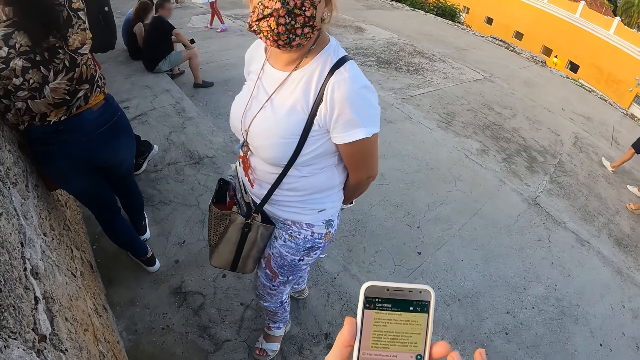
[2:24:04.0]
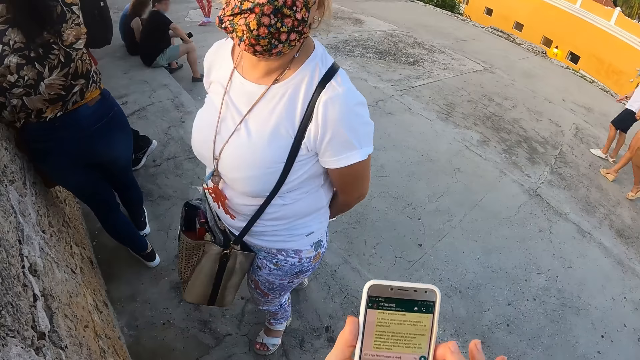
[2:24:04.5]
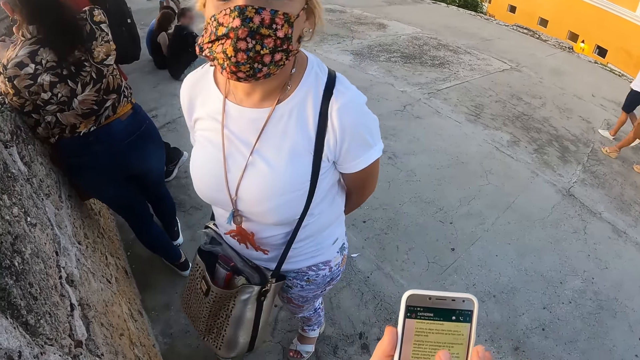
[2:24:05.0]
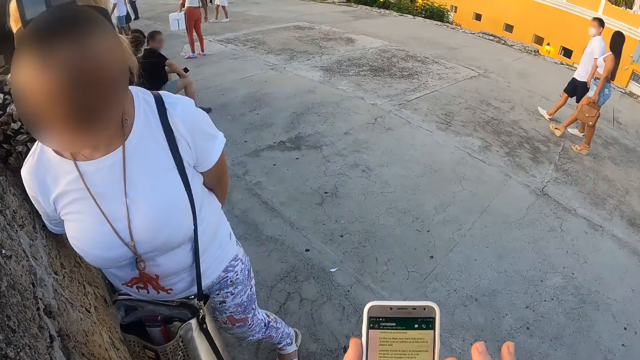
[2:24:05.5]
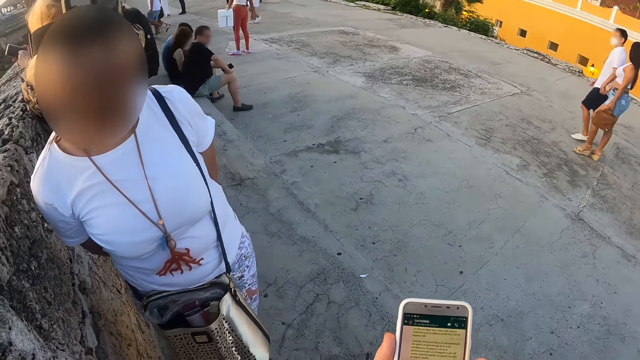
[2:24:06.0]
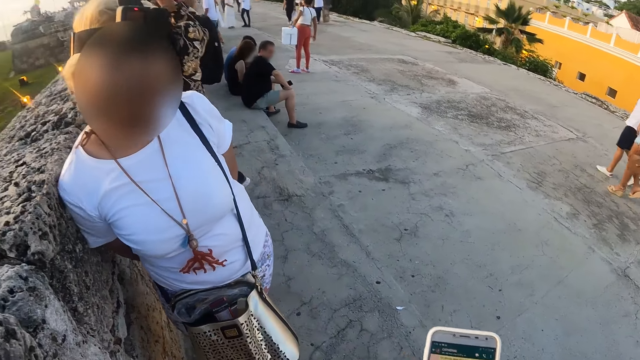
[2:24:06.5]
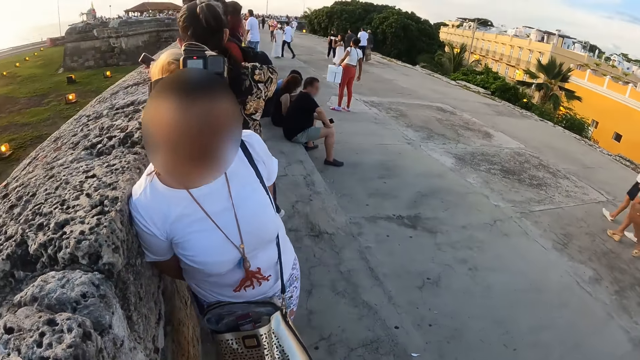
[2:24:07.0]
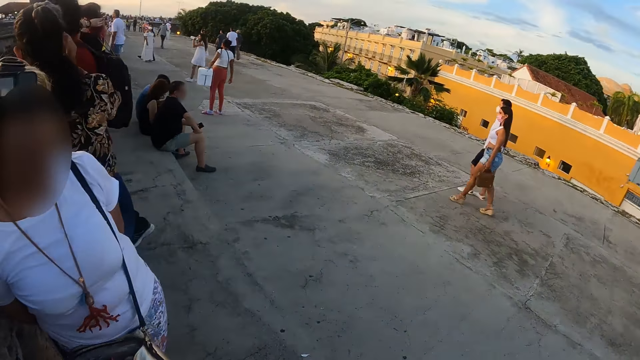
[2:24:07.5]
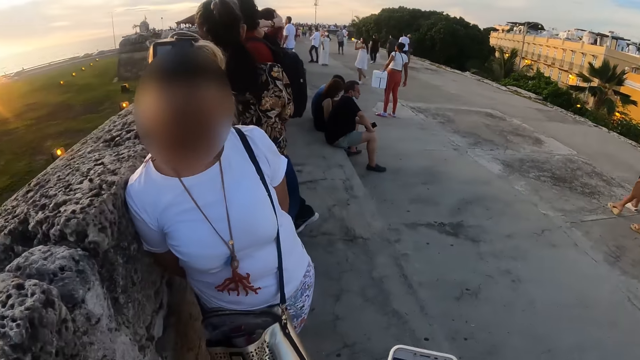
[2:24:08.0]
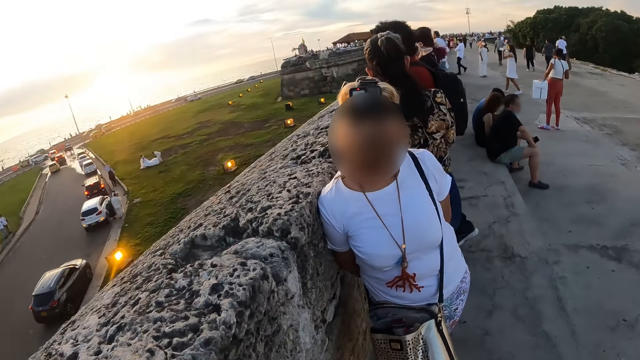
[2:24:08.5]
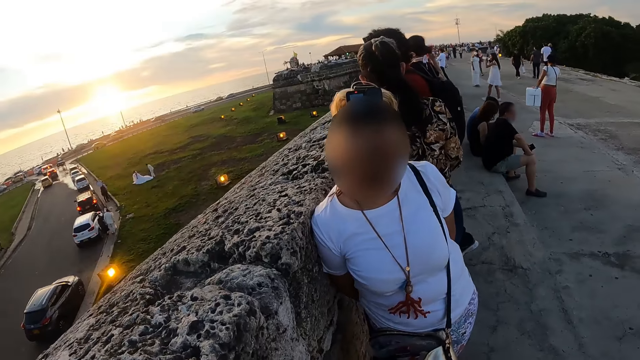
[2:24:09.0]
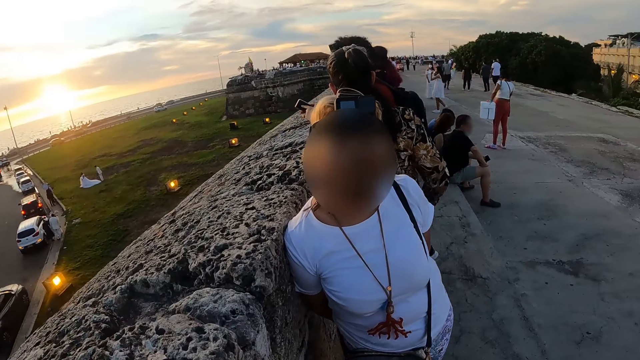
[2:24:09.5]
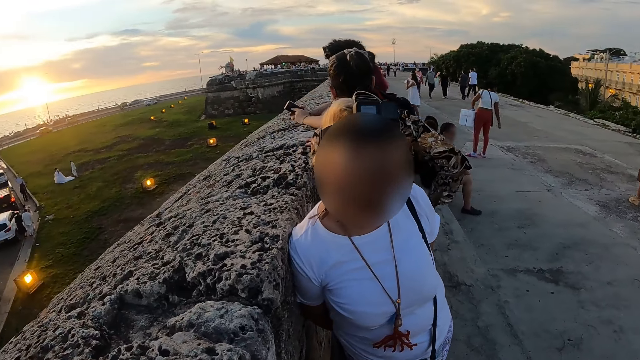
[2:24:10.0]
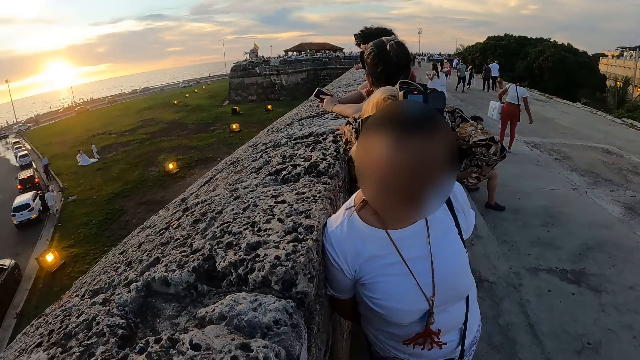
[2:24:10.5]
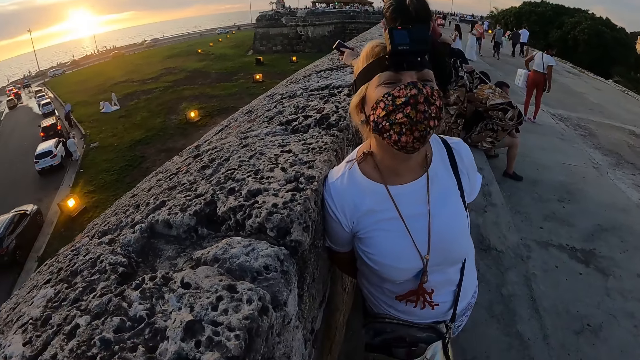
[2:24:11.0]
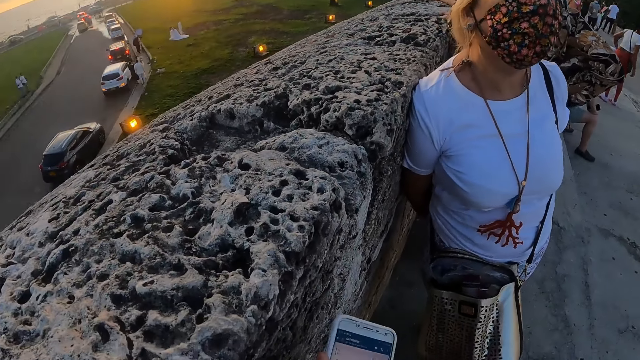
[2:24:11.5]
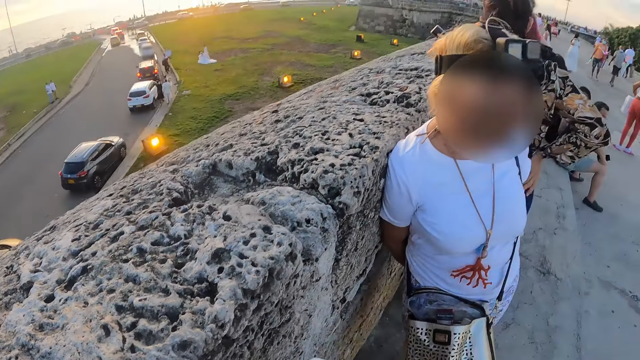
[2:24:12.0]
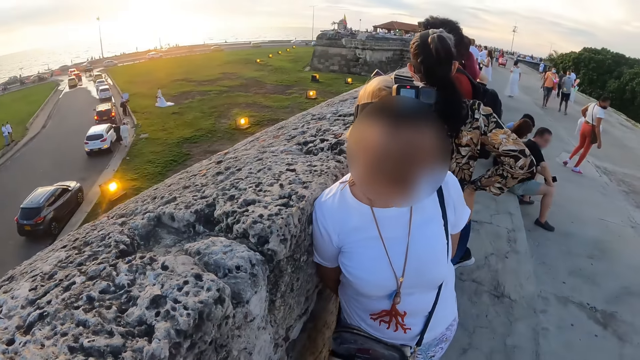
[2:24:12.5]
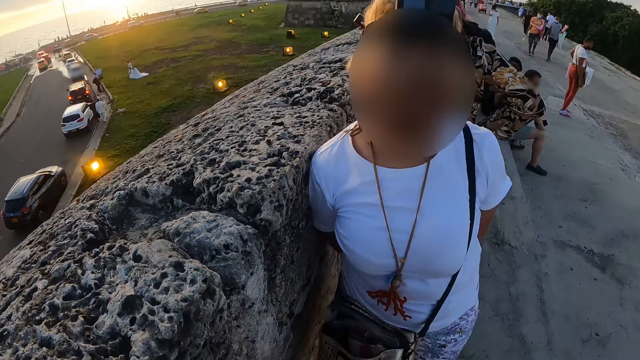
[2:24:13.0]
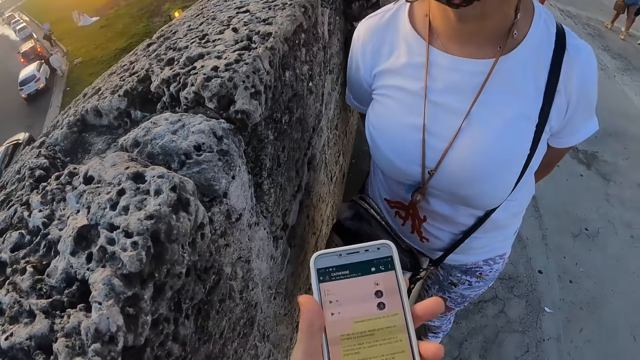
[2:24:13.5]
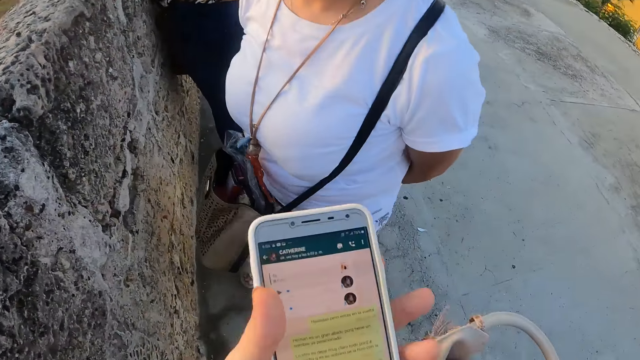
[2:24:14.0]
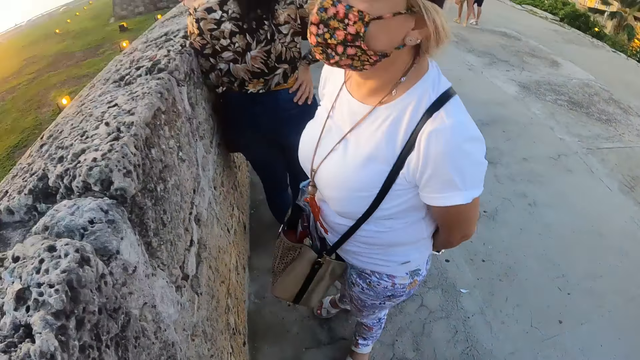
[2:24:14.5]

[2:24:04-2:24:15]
A lady leans on a wall. The camera wearer interacts with the lady.

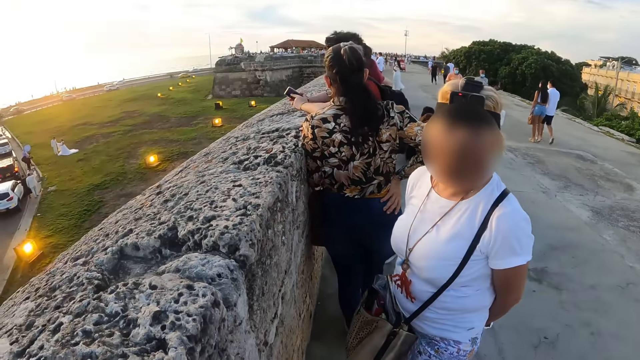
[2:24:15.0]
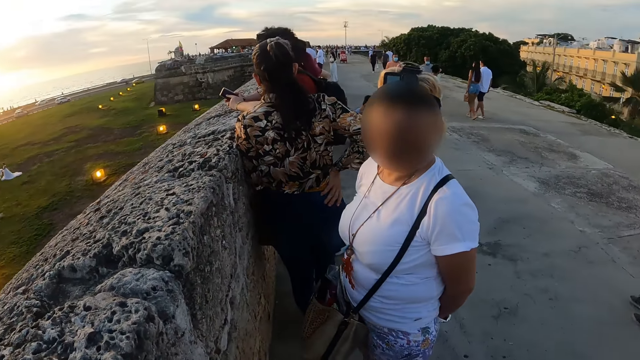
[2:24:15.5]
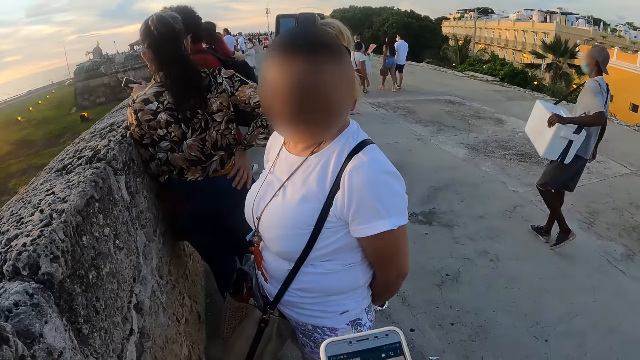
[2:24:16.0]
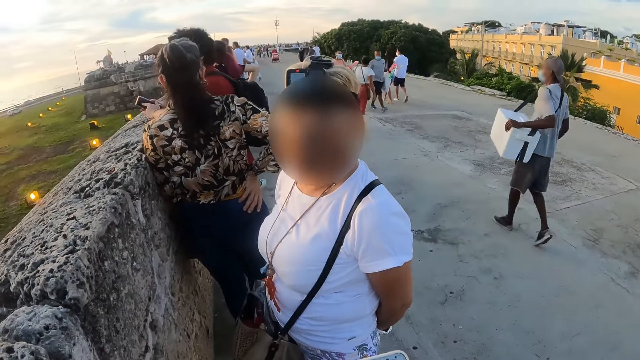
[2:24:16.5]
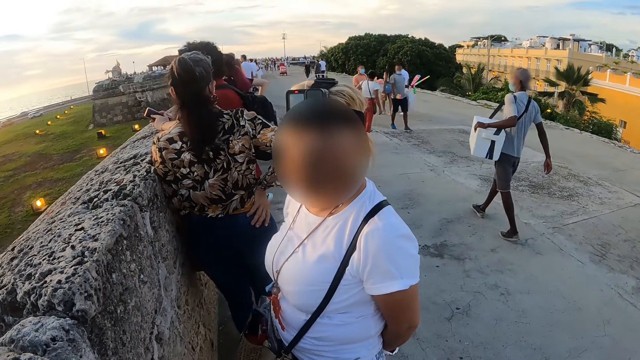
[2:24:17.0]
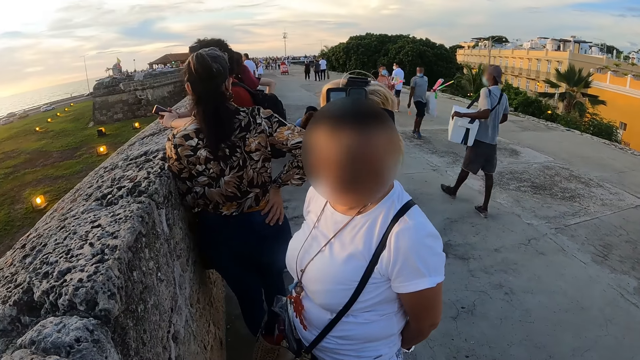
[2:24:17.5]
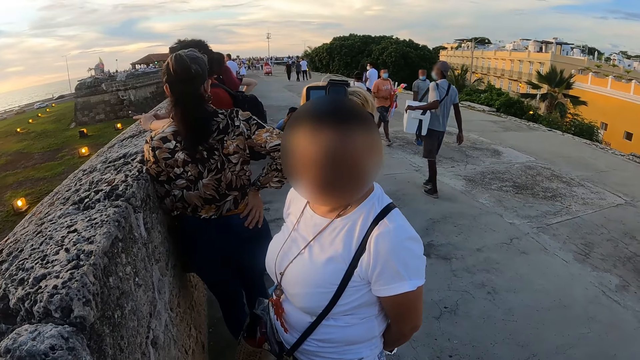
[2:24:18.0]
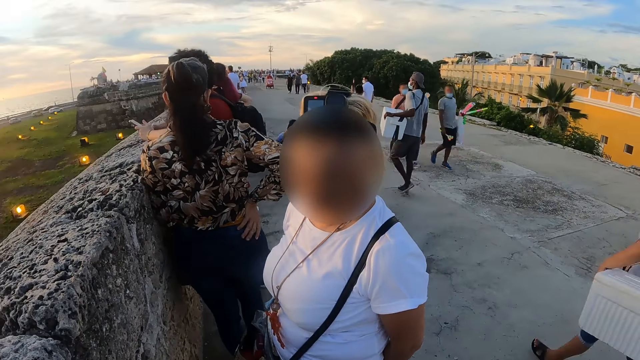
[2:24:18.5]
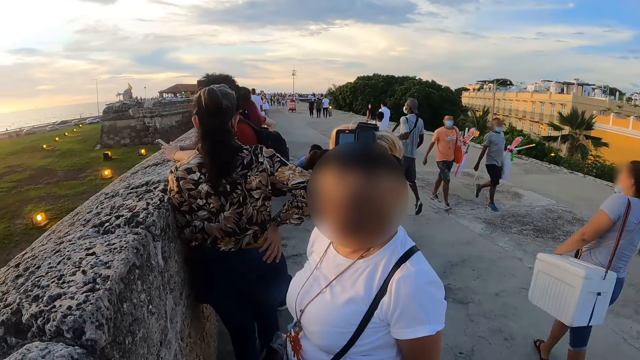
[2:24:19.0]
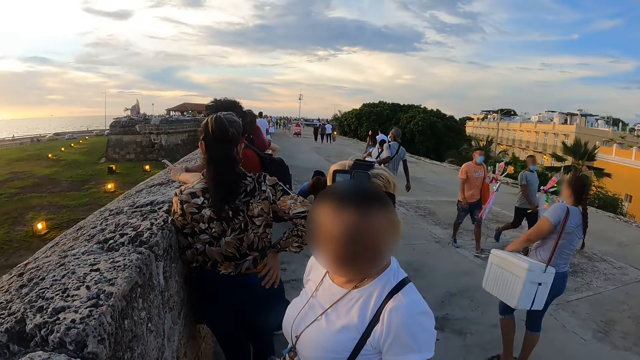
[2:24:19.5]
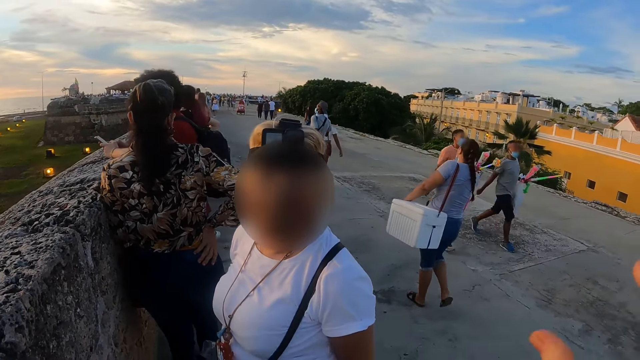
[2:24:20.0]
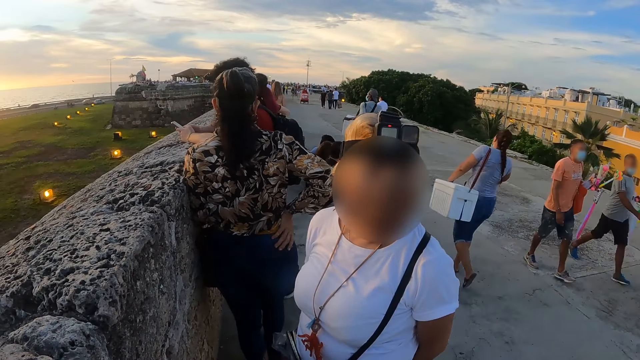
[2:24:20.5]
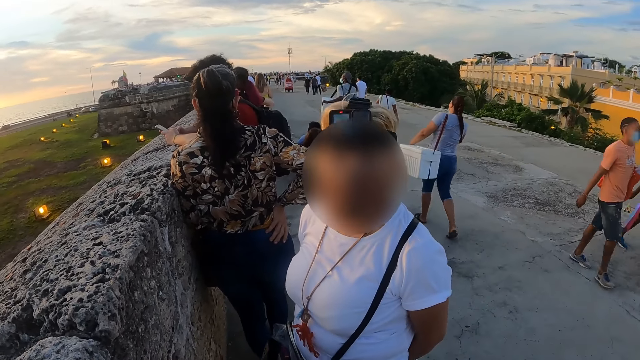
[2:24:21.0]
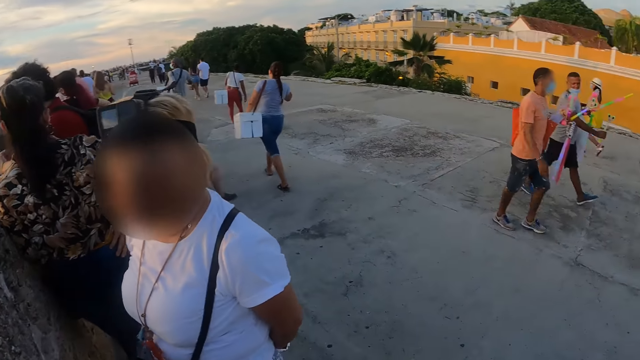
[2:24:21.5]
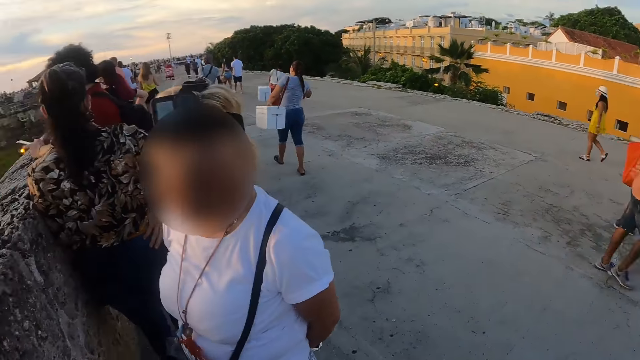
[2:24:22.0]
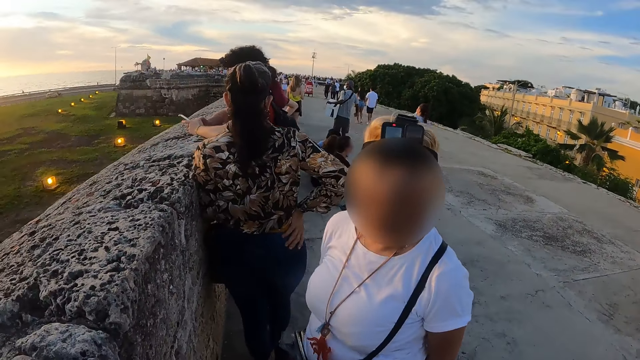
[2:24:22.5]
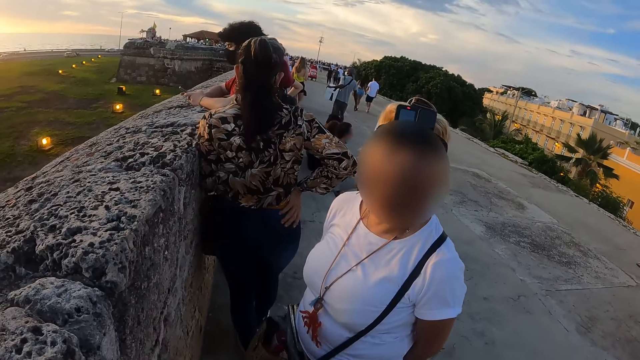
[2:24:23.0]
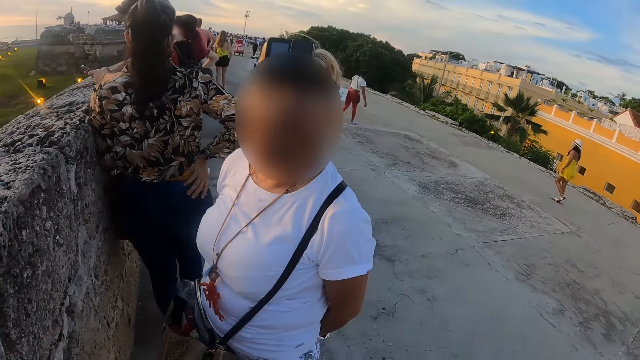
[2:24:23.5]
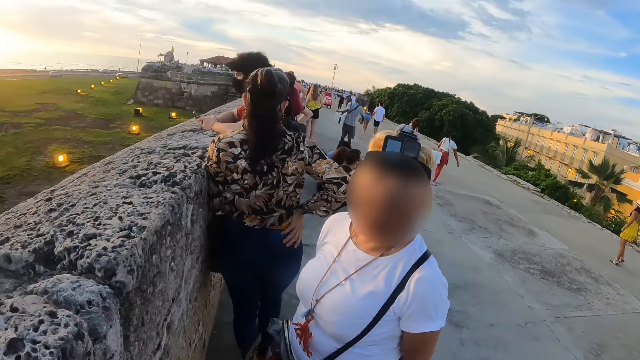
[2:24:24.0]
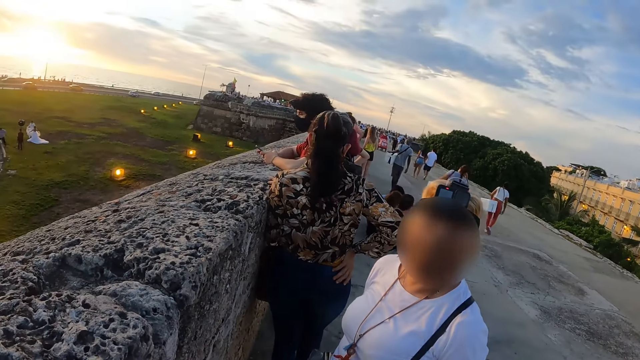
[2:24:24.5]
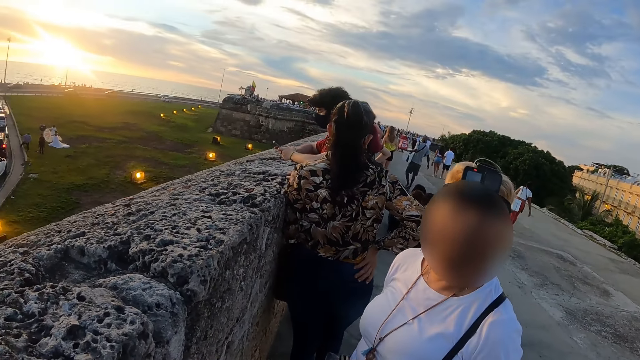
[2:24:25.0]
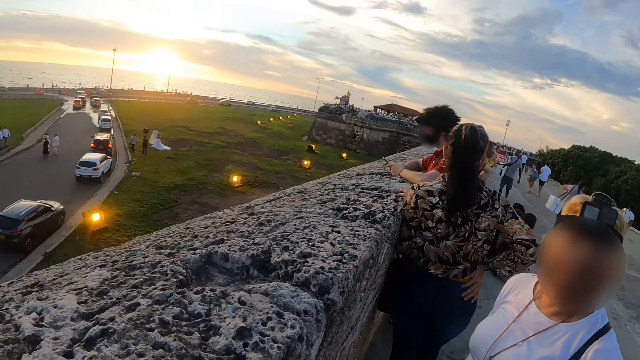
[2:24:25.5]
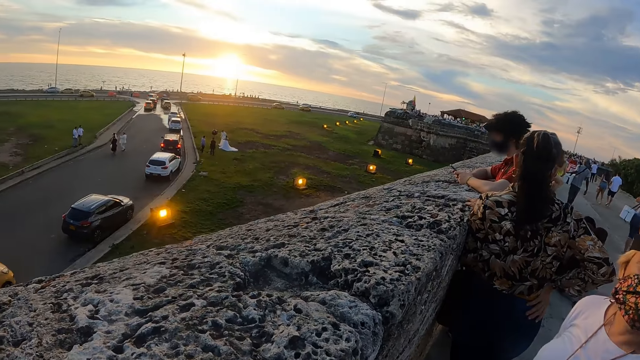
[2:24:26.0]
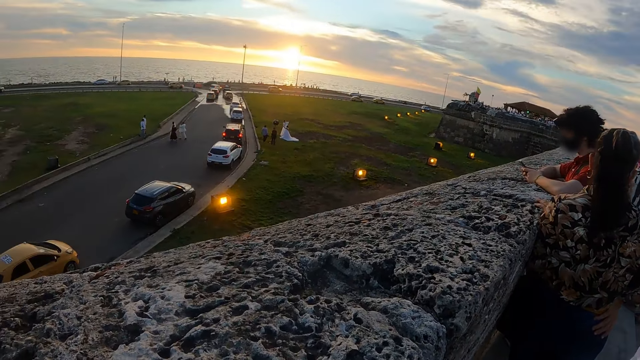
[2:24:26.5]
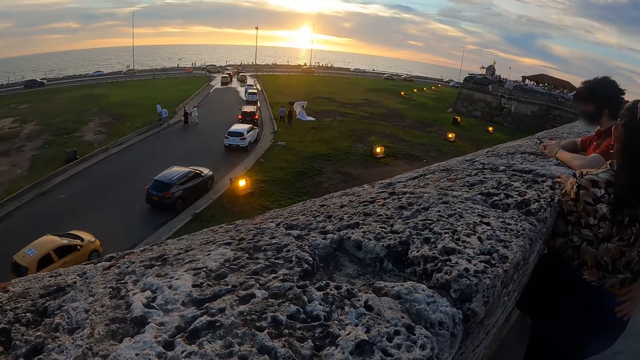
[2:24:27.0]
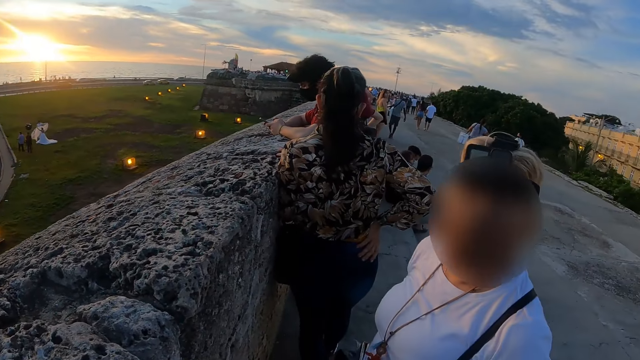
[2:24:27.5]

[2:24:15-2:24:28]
The camera wearer looks at a person. They look around the fields.
